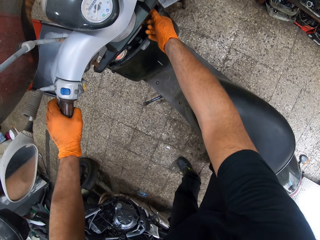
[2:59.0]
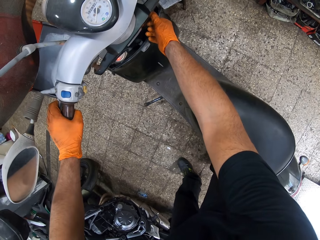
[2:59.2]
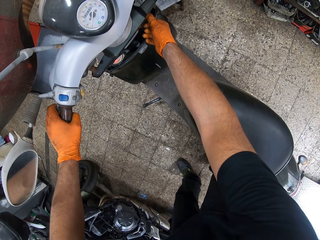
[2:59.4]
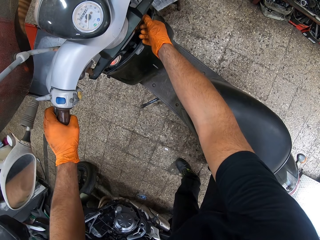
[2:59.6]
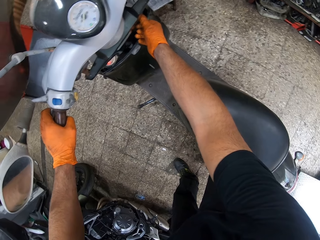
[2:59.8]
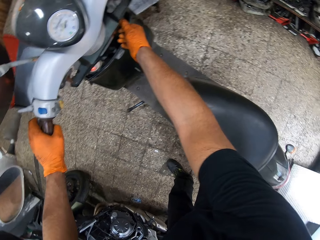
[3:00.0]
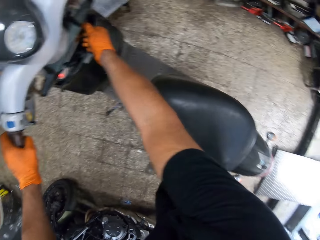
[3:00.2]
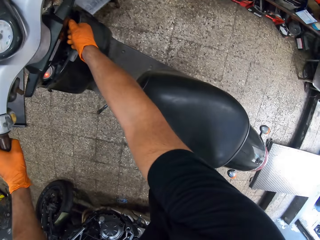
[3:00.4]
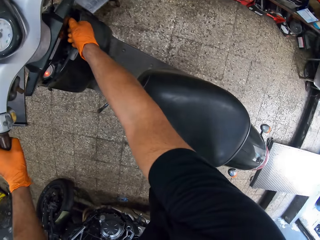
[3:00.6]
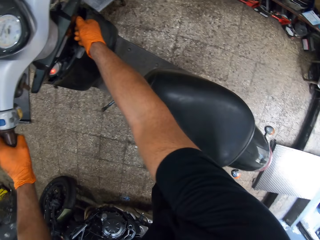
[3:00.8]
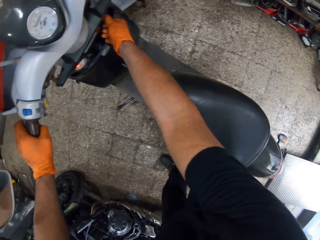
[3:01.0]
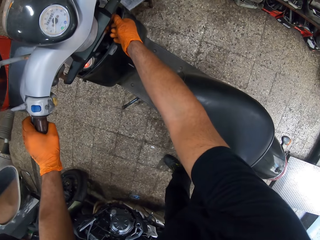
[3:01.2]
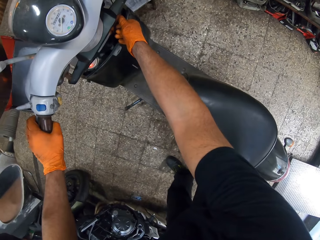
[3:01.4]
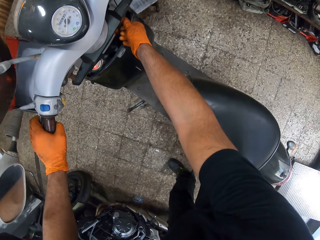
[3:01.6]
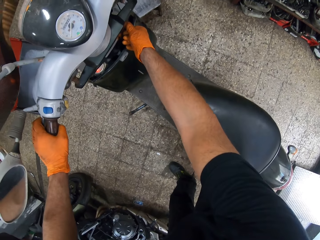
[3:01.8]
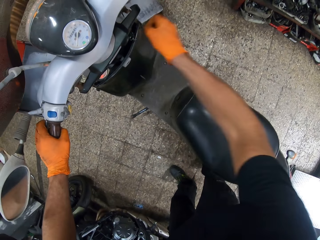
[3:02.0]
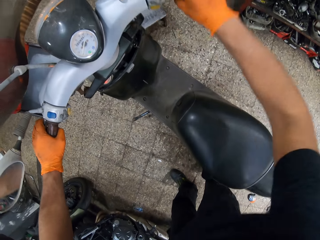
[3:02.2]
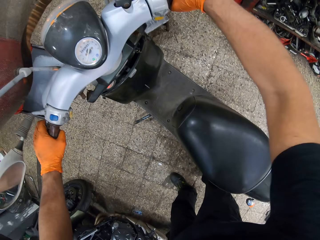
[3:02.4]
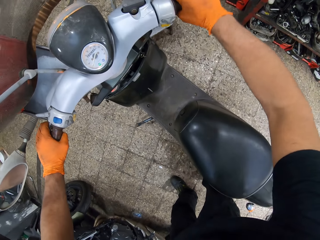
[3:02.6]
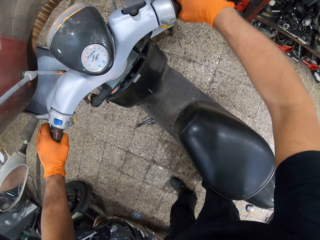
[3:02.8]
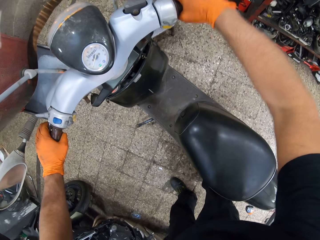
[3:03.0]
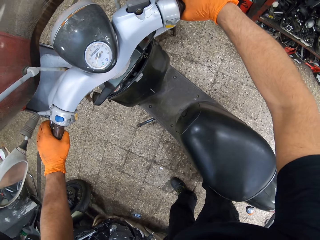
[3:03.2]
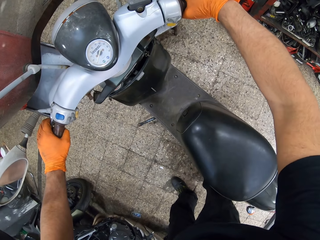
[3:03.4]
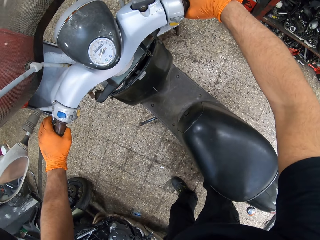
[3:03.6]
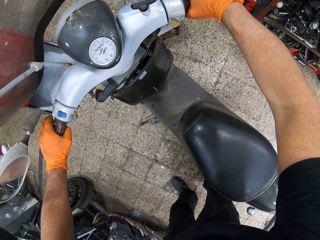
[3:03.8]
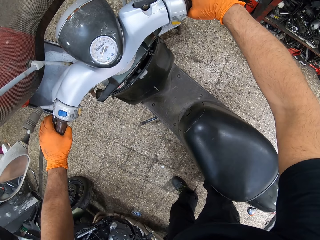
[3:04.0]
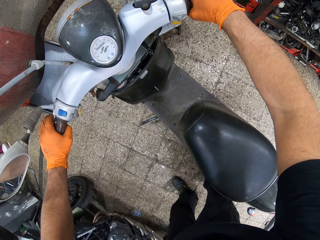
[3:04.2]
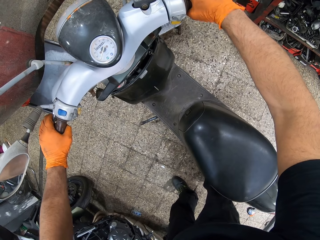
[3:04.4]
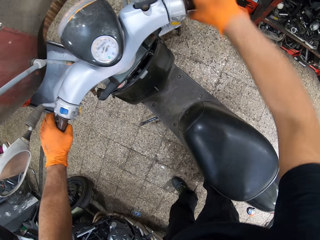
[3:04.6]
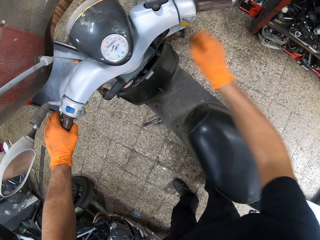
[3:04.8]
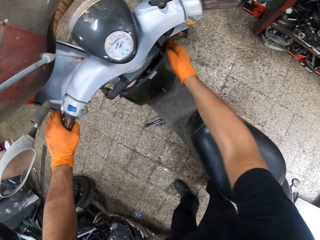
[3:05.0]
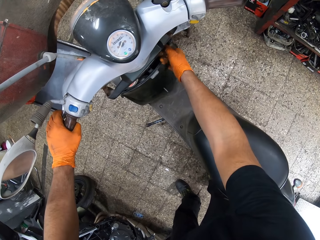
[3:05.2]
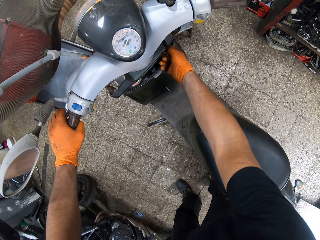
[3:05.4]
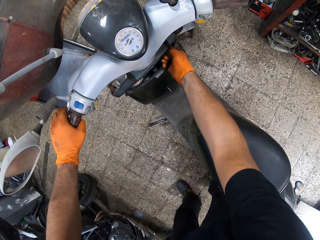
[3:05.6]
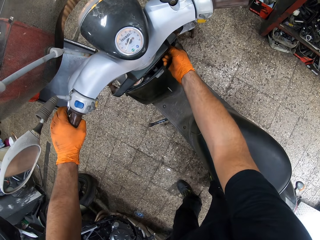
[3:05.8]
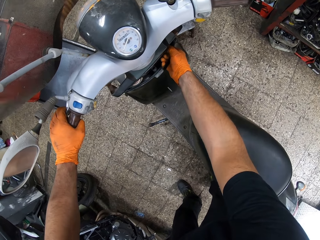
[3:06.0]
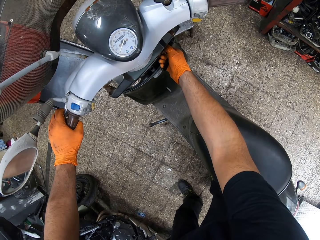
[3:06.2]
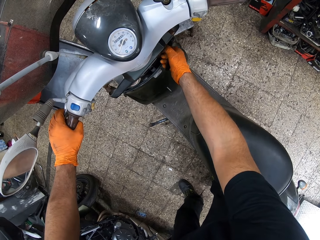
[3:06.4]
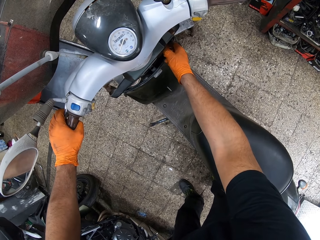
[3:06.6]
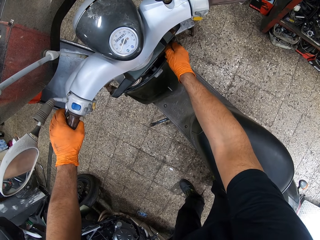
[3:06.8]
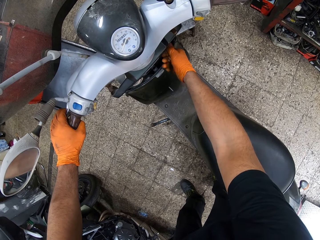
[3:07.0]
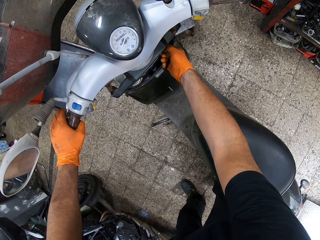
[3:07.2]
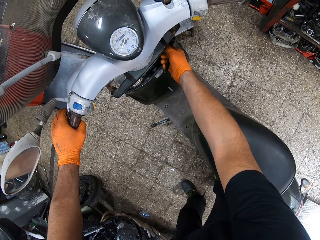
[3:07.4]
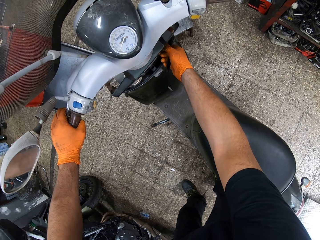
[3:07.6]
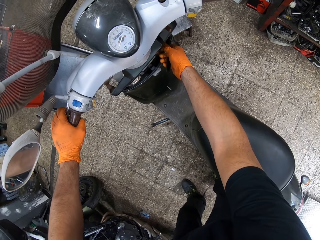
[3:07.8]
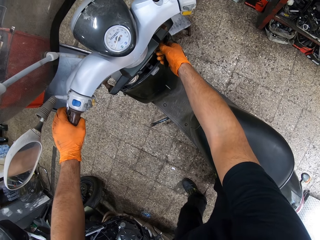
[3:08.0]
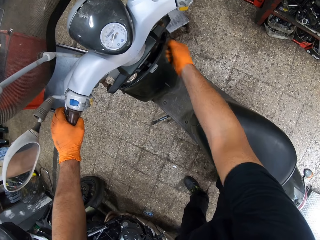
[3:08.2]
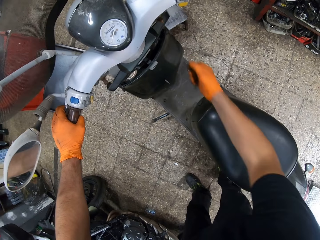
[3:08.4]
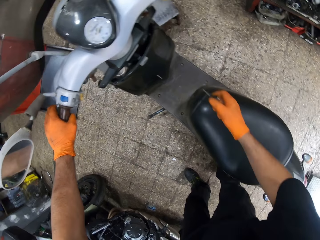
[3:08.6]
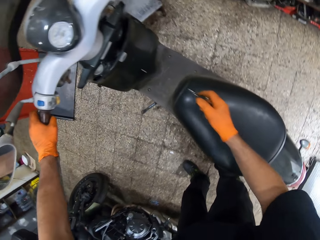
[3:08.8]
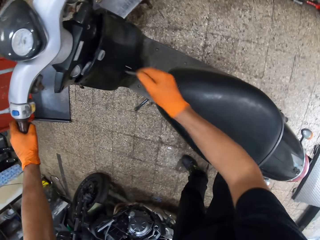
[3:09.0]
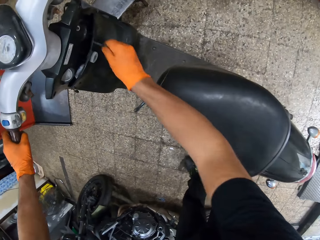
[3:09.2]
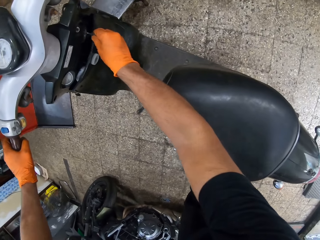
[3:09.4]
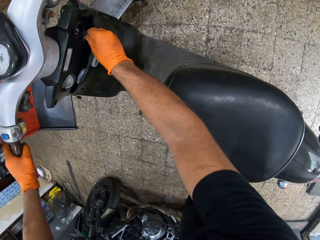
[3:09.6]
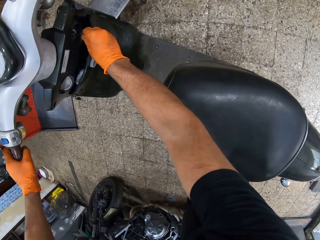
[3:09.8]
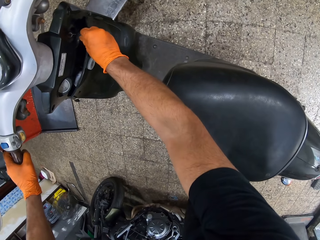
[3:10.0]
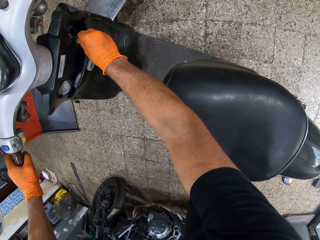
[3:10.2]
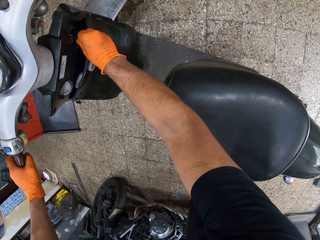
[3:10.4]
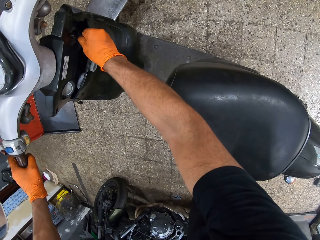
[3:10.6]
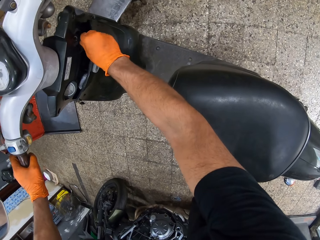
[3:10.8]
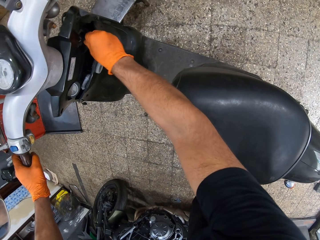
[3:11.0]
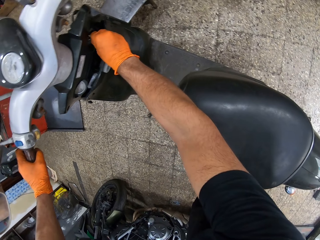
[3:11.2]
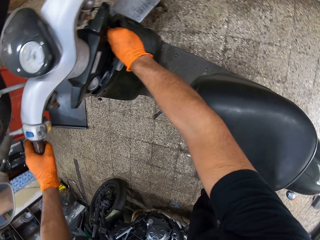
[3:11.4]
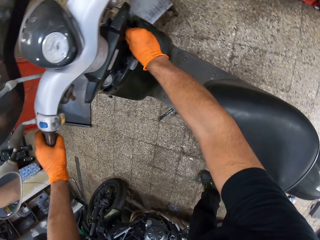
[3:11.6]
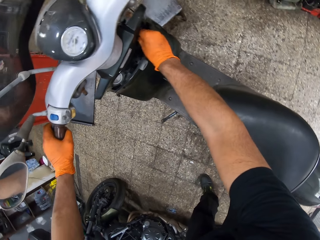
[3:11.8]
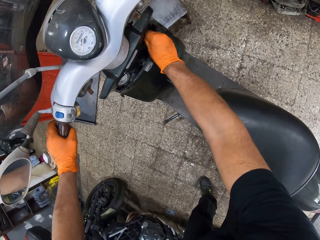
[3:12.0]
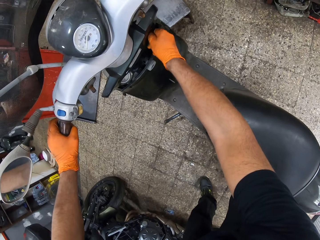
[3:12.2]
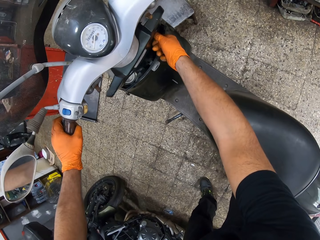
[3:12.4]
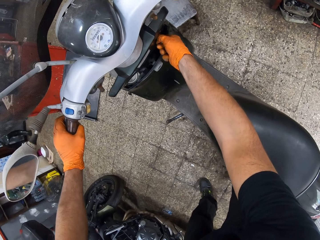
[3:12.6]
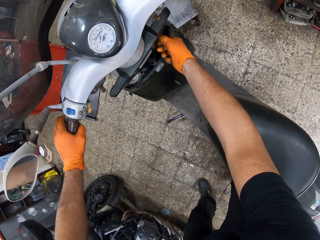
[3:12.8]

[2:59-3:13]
The camera wearer puts the right hand on the motorbike steering wheel. He moves the motorcycle's throttle with his right hand. He ignites the motorbike. He turns the key in the motorbike with his right hand. He removes the key from the motorcycle's ignition. He puts his right hand on the motorcycle's seat. He puts the key in the motorcycle's ignition.

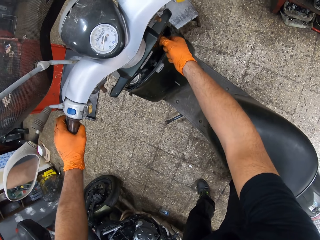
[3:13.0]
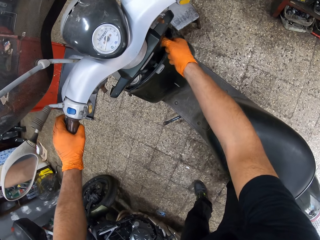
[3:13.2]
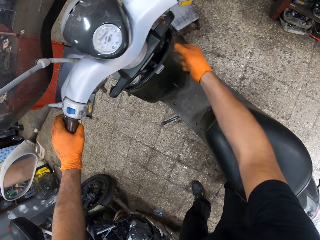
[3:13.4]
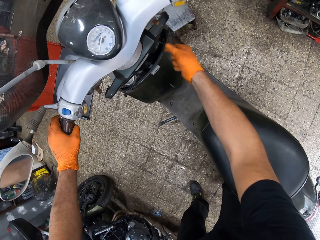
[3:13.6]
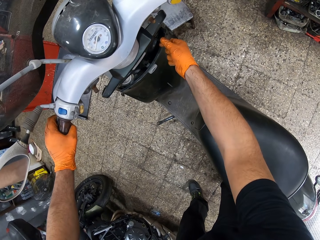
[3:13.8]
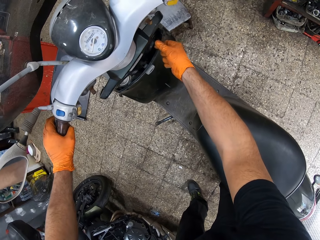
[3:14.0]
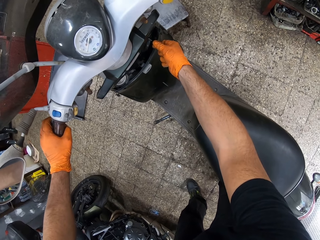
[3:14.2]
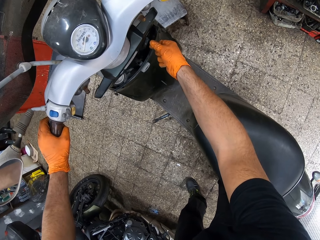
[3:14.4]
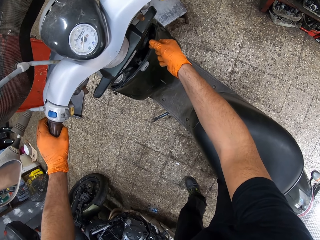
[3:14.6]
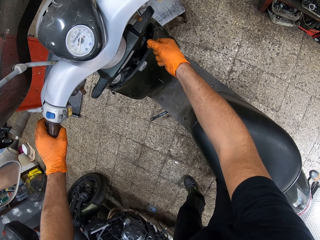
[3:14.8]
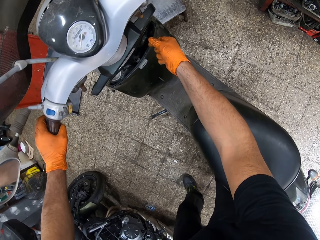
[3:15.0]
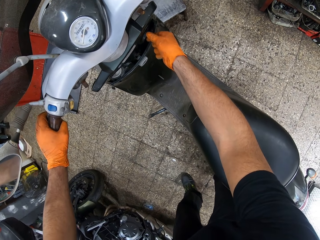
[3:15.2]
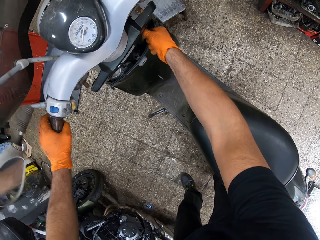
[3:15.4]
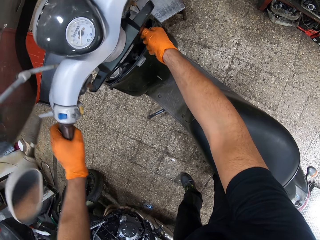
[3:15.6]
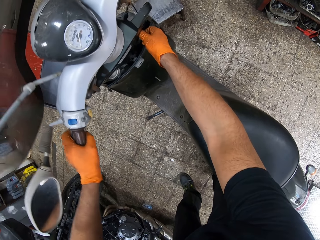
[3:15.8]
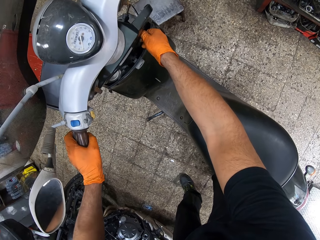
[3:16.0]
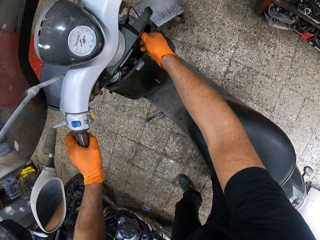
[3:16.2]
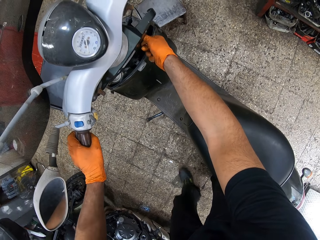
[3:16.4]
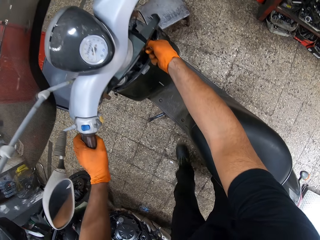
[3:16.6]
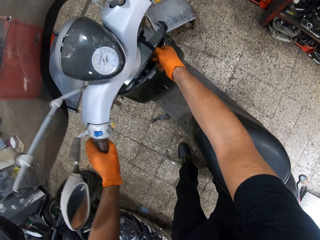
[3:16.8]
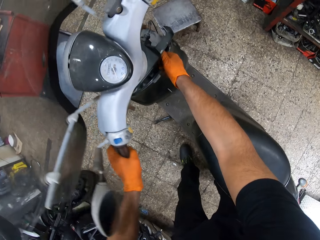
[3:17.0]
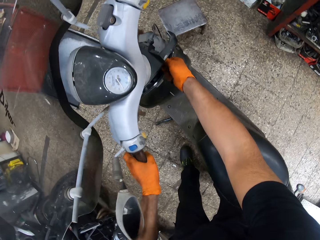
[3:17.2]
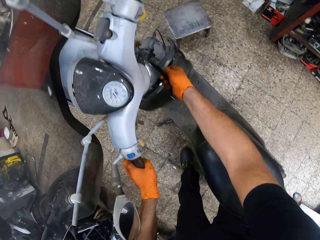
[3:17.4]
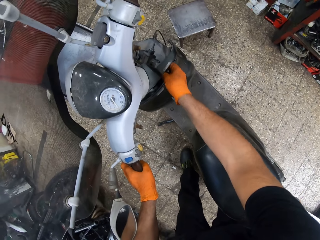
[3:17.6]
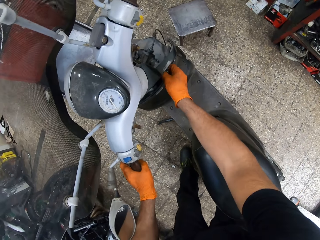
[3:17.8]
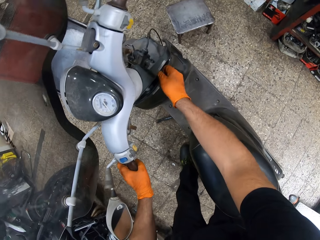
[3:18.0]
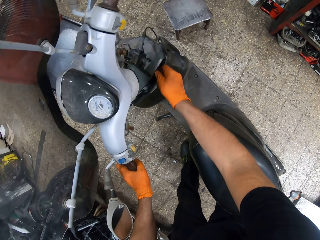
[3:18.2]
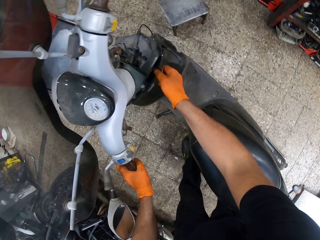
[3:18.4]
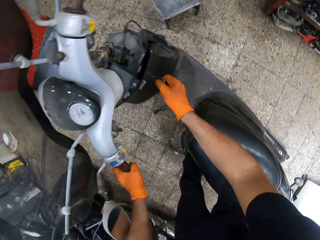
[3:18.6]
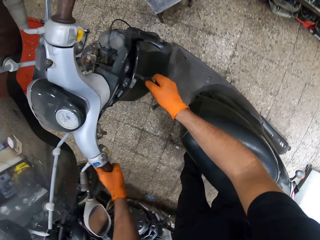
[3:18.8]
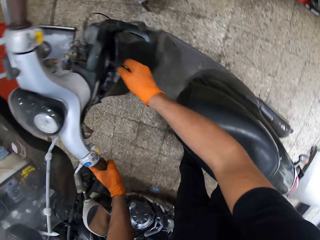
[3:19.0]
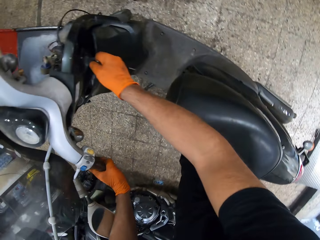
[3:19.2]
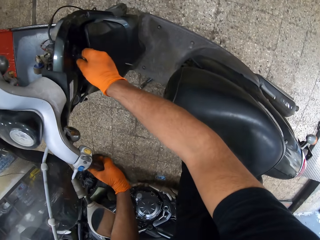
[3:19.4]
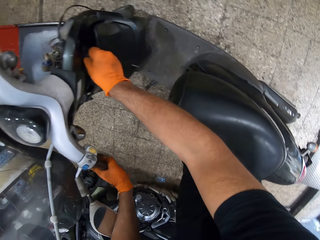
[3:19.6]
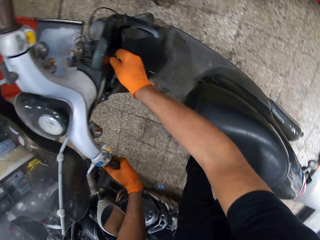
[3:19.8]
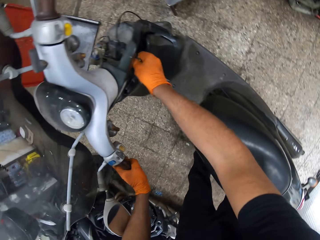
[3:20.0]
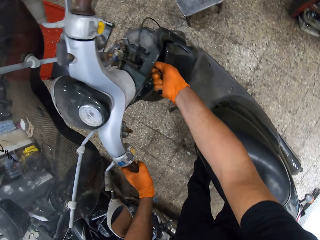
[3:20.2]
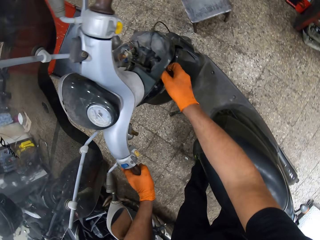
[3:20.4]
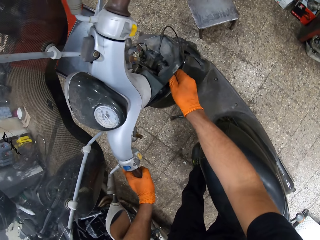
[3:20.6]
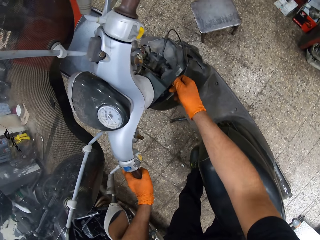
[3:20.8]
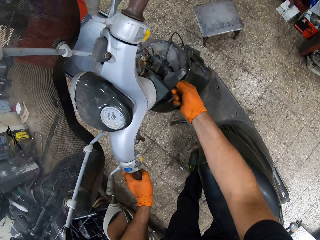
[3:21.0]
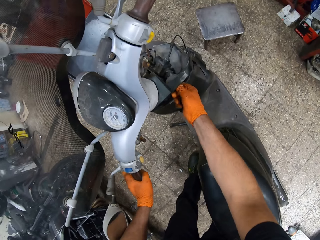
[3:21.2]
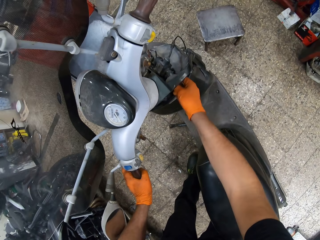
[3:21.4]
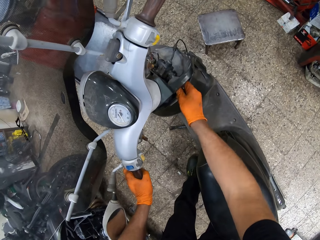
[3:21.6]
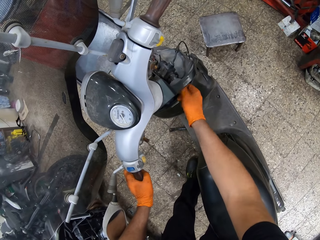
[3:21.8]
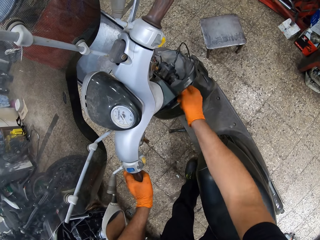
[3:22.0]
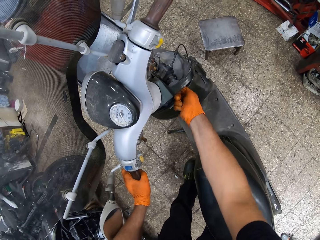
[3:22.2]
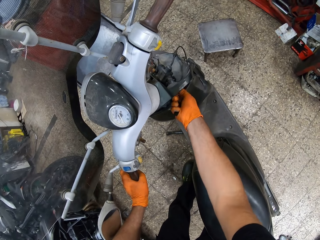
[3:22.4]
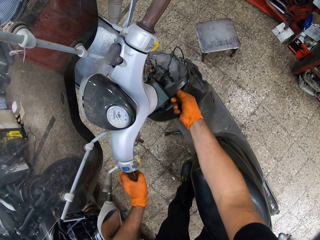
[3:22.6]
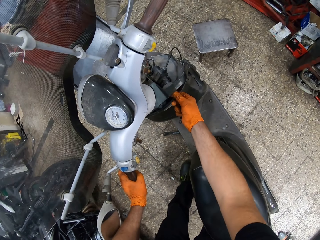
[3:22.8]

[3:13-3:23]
The camera wearer tries to turn on the motorbike. He removes the key from the motorcycle's ignition. He puts the key in the motorcycle's ignition. He removes the key from the motorcycle's ignition. He puts the key in the motorcycle's ignition. He turns the key with his right hand.
